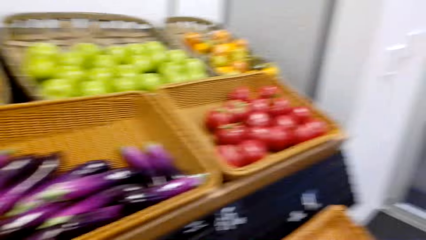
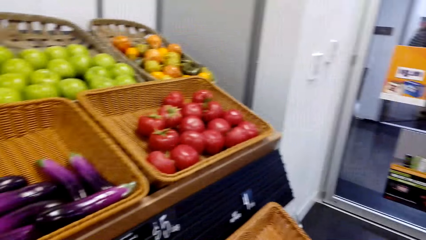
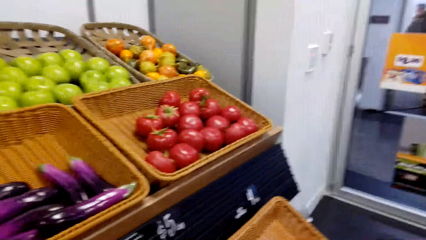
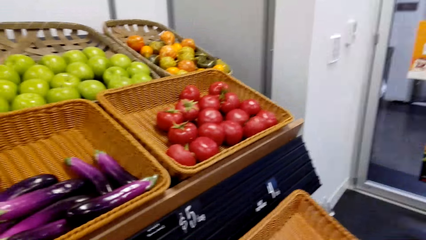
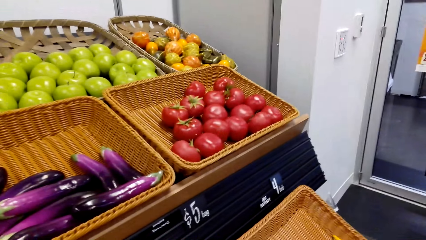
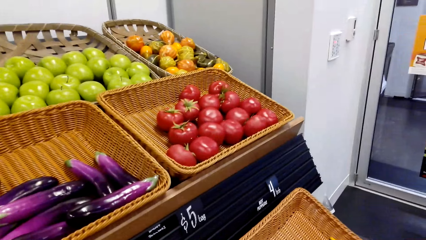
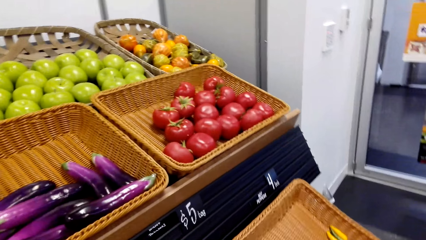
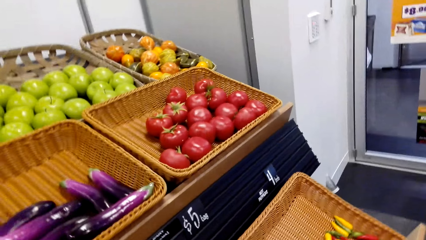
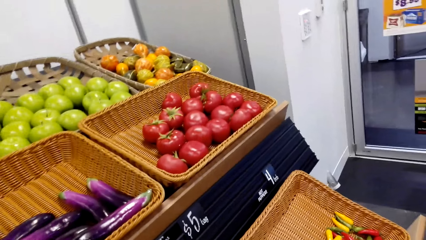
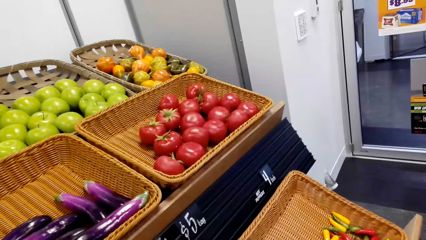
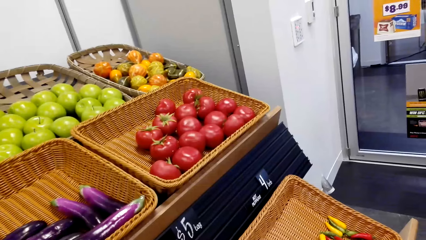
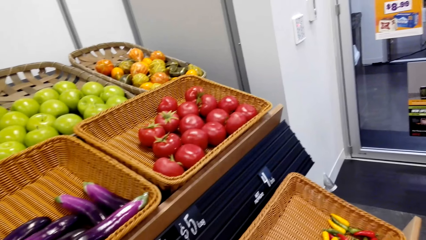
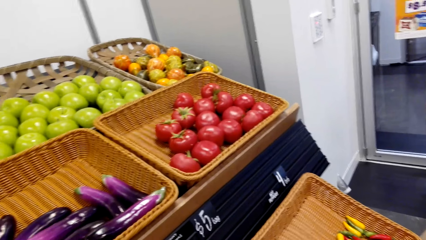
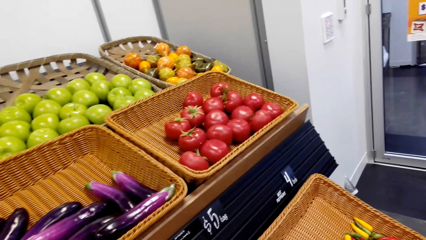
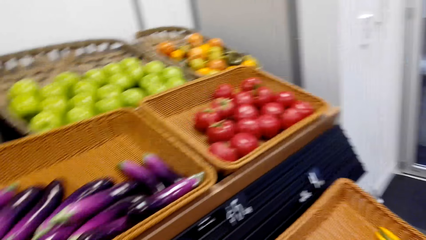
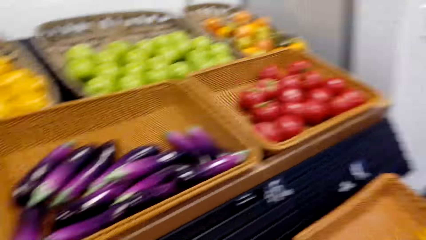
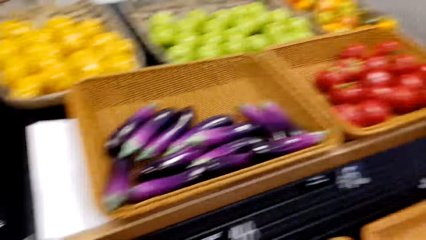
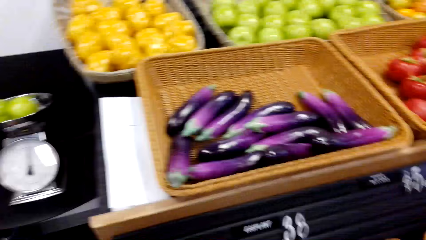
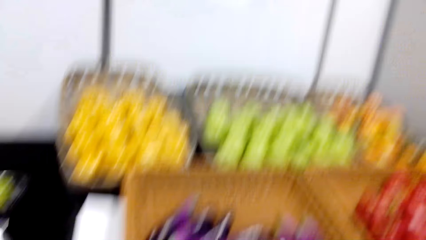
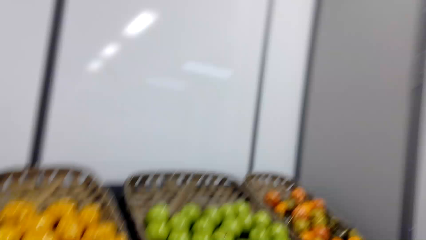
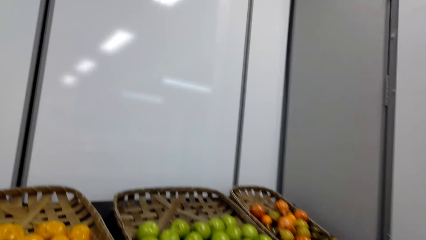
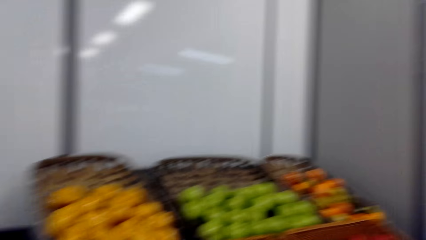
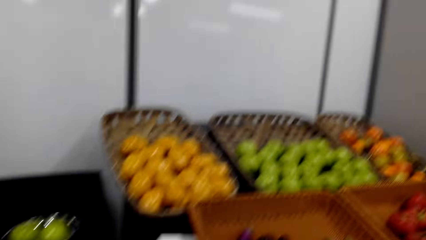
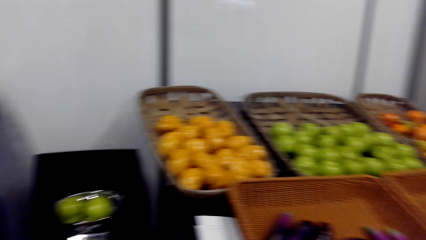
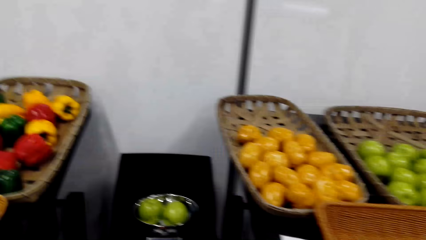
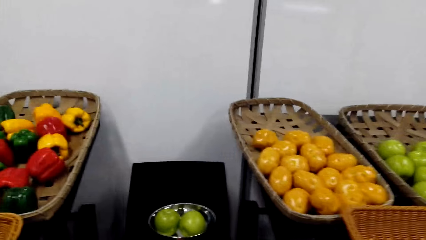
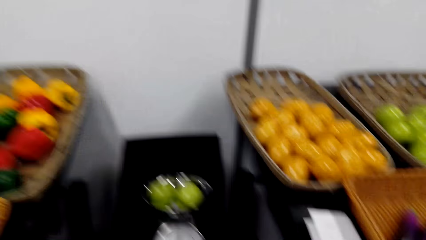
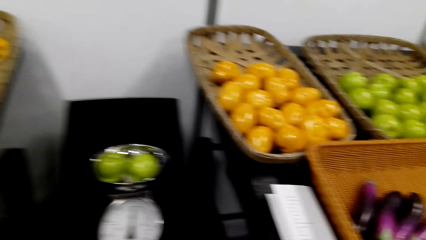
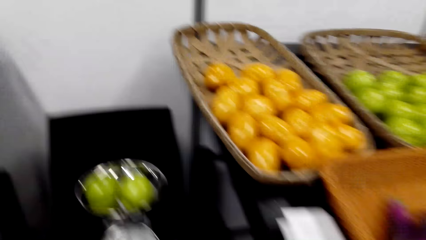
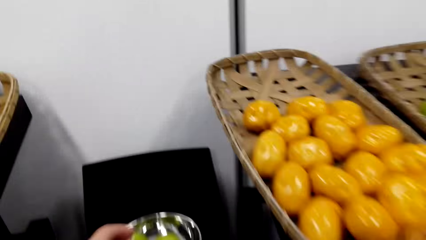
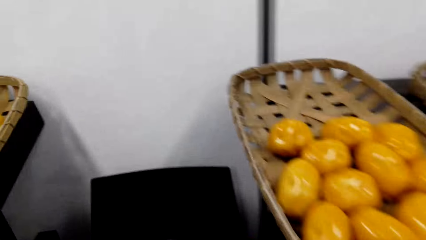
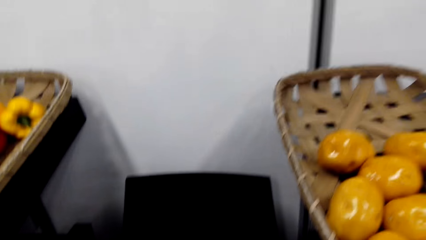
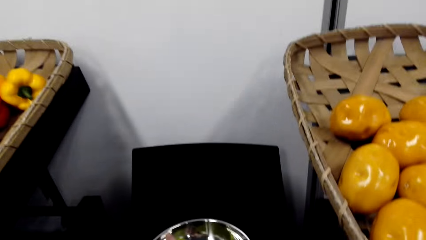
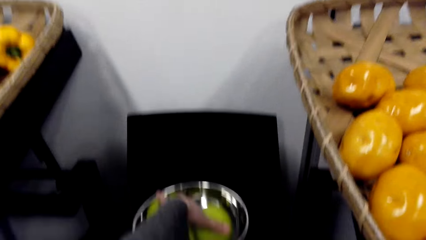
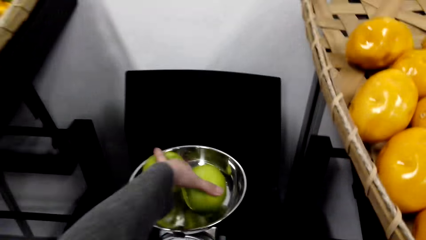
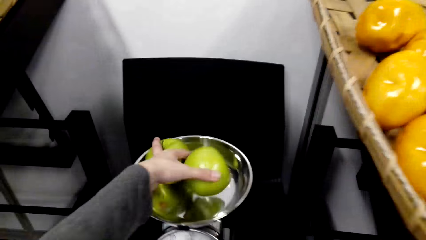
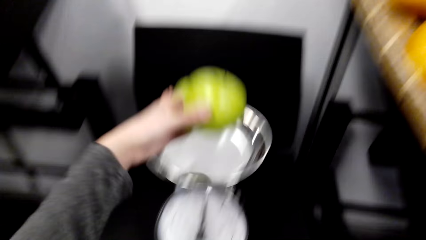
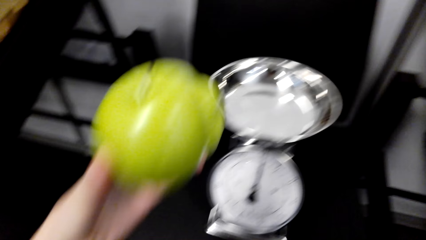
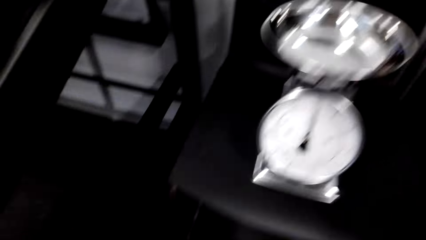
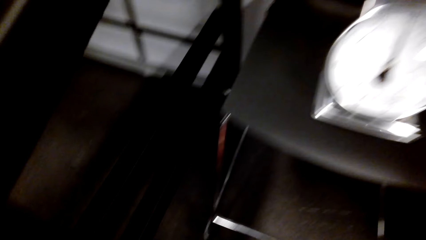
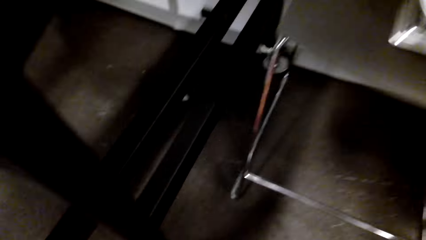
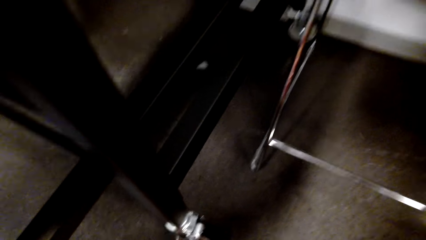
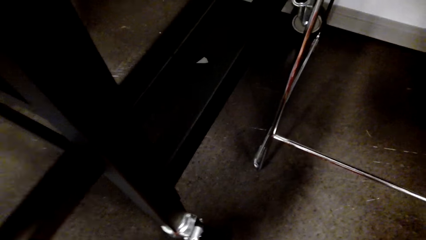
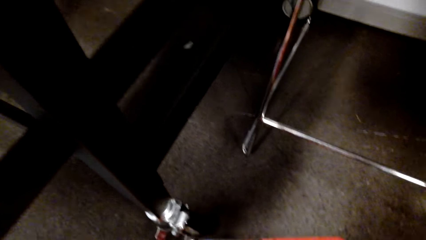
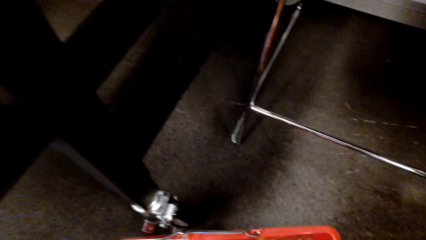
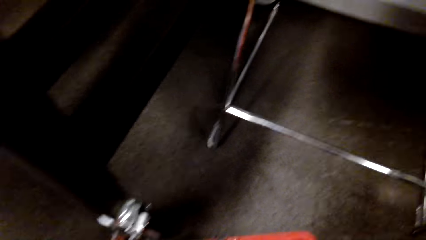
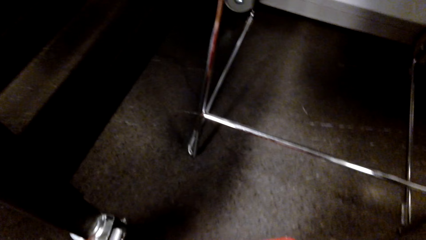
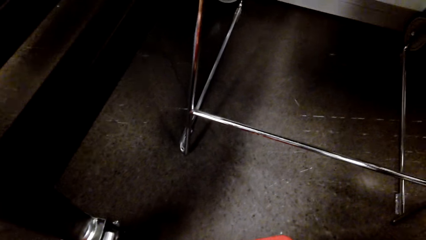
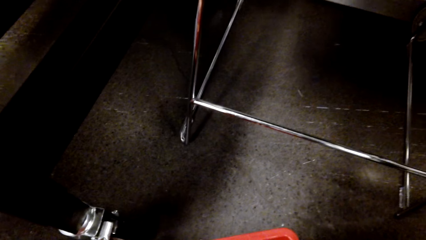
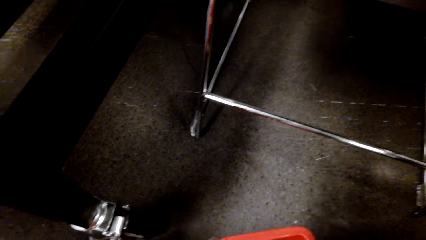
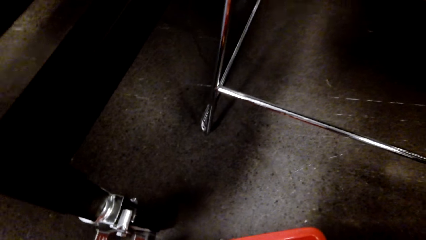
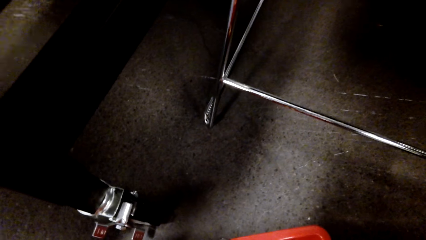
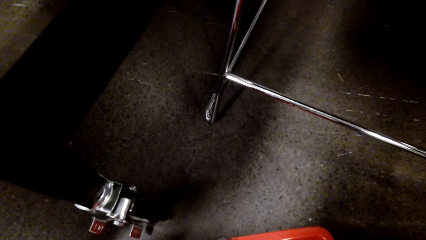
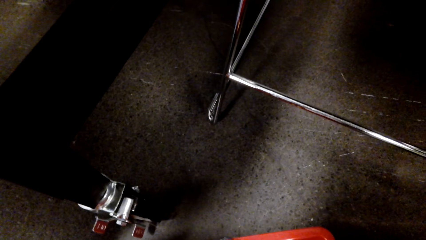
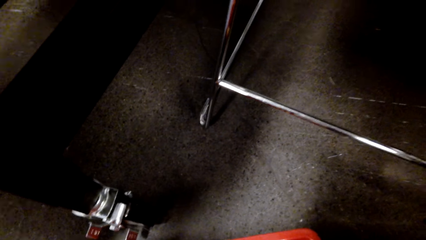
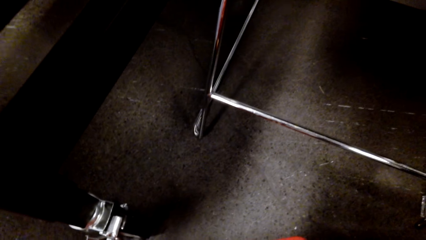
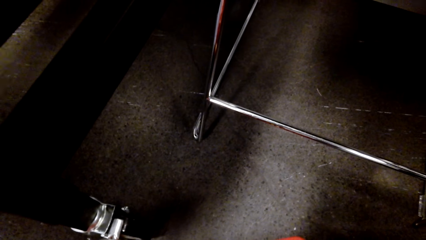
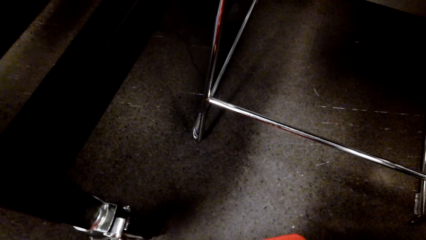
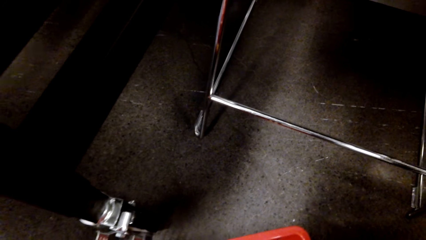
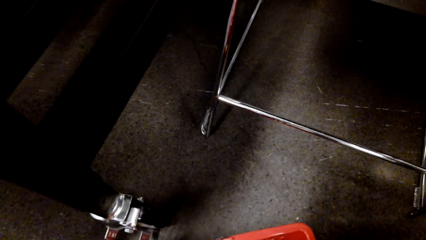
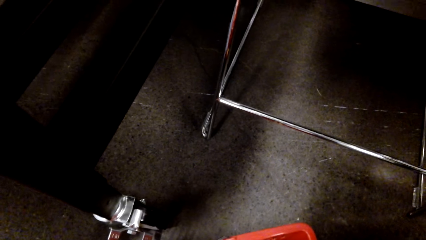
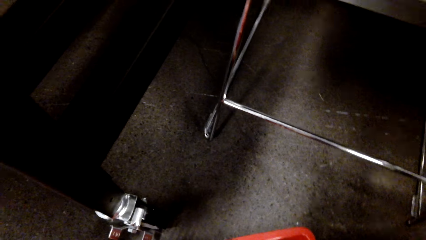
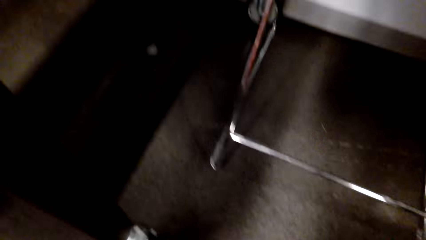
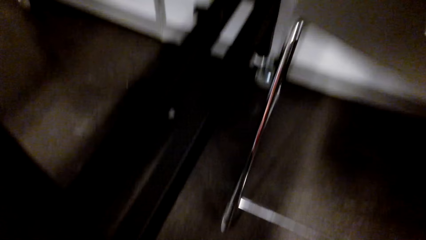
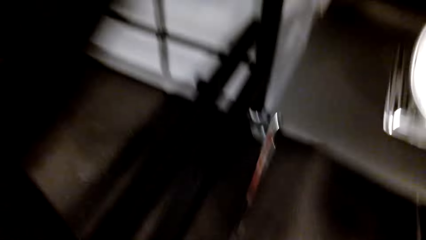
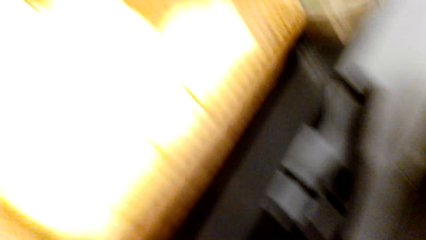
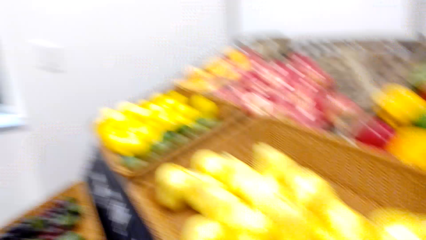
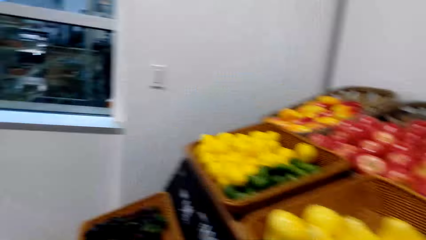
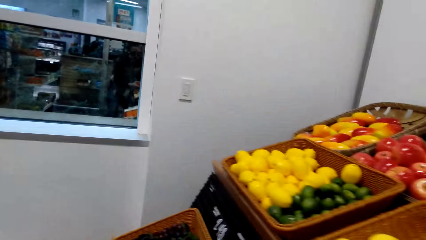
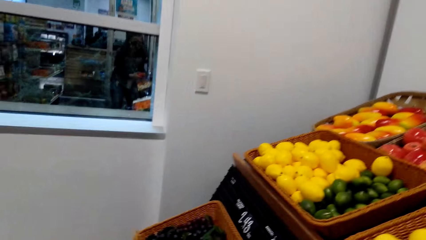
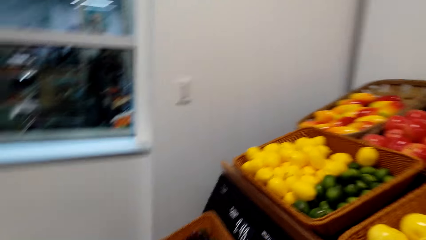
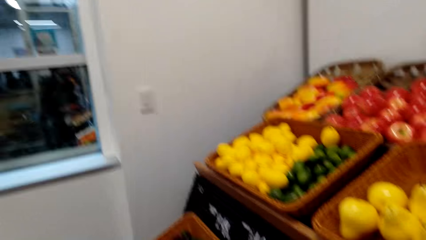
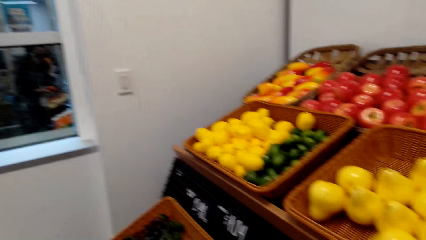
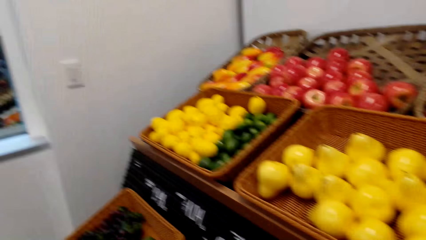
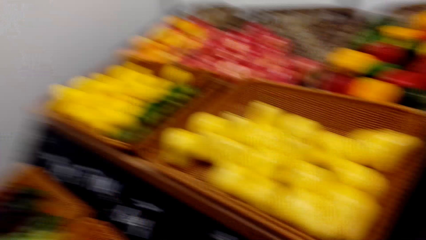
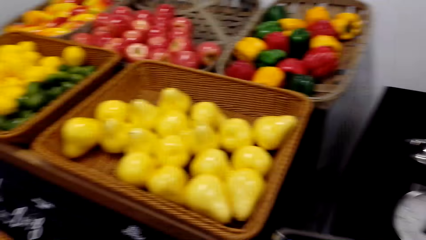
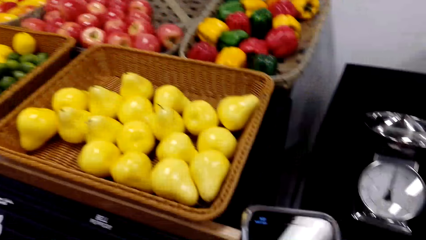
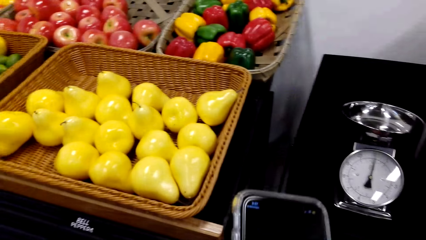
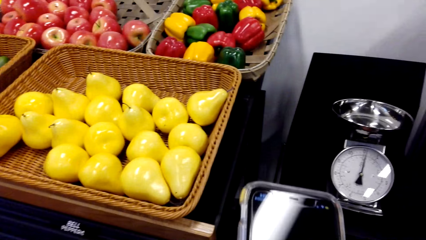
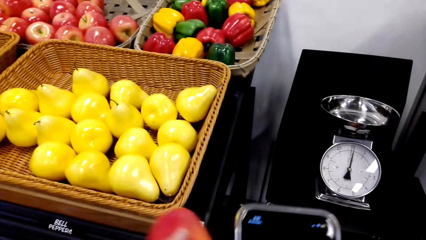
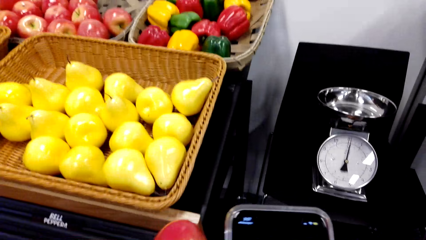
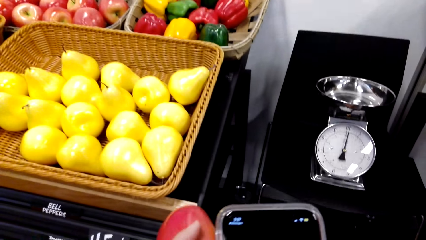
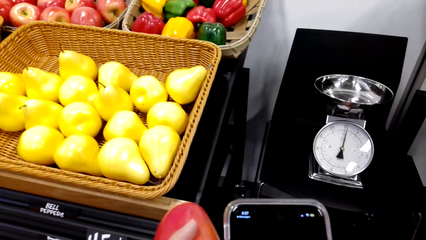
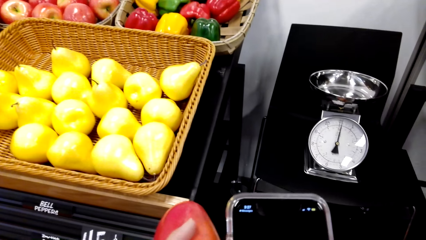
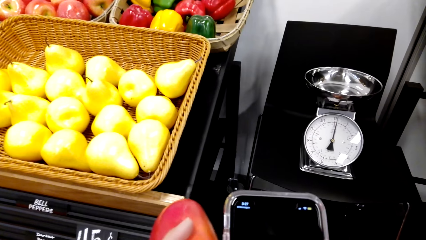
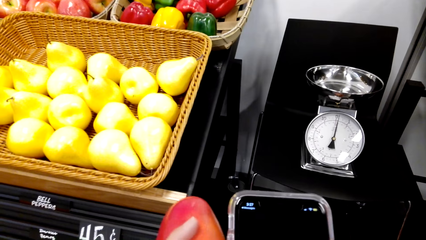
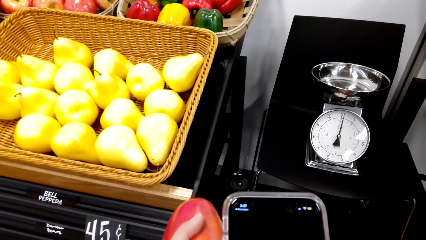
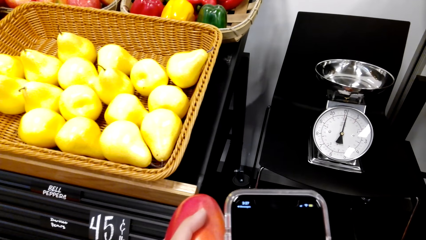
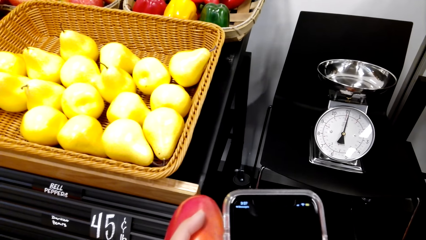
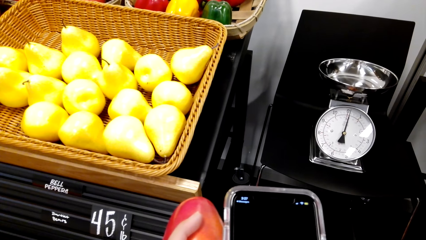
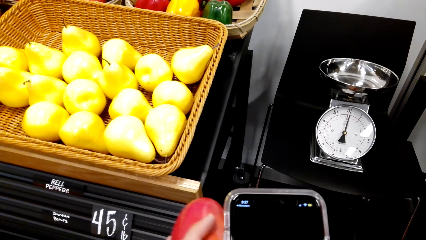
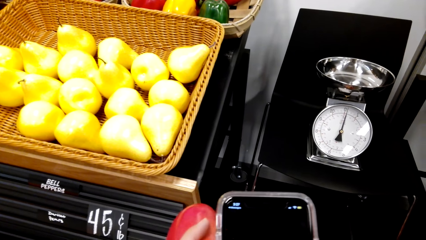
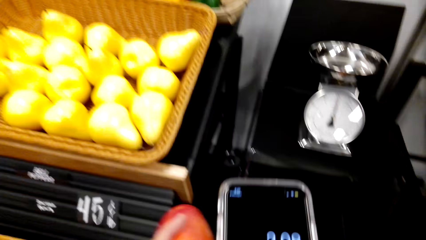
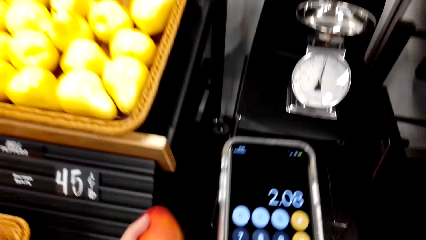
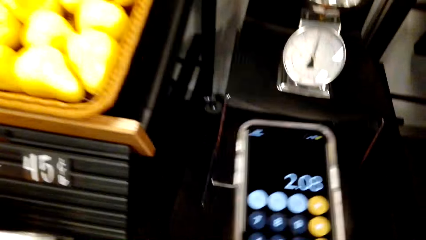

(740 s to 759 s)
The camera wearer looks around a grocery store. They walk around the grocery store. They pick apples from a weighing machine. They put the apples in a basket. They look around the grocery store. They walk around the grocery store. They look around. They operate a mobile phone.
